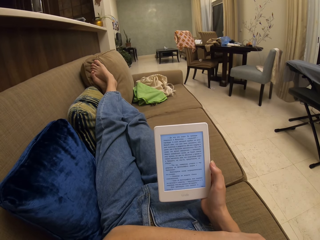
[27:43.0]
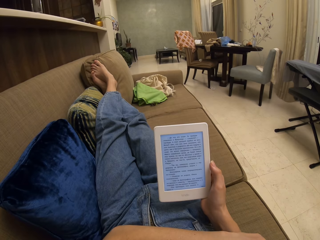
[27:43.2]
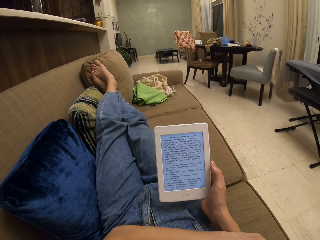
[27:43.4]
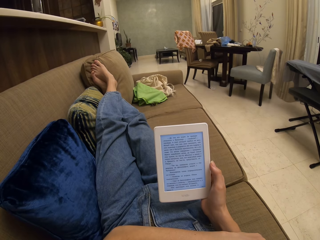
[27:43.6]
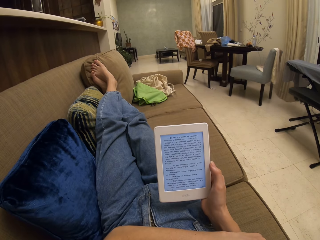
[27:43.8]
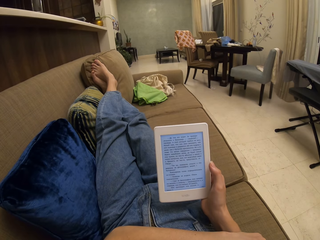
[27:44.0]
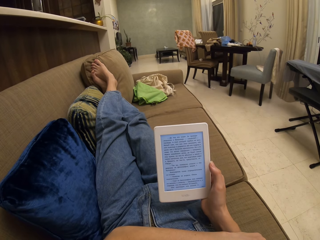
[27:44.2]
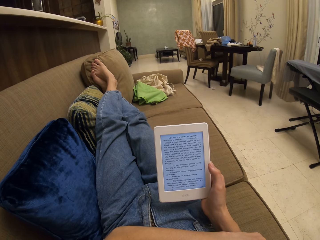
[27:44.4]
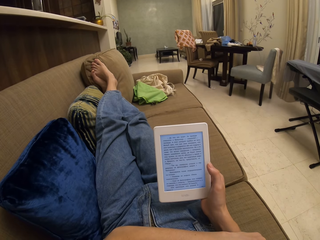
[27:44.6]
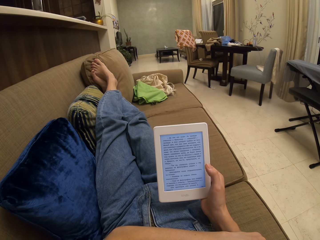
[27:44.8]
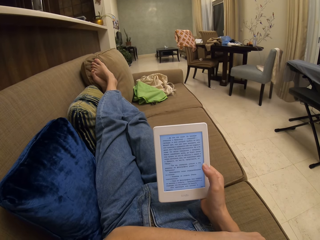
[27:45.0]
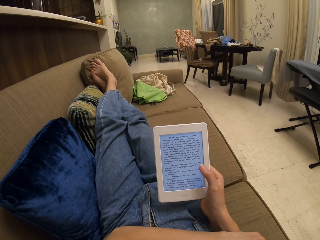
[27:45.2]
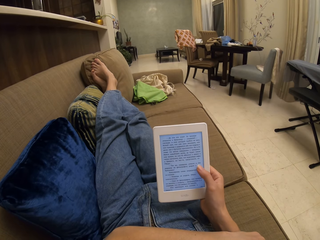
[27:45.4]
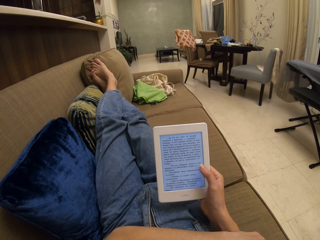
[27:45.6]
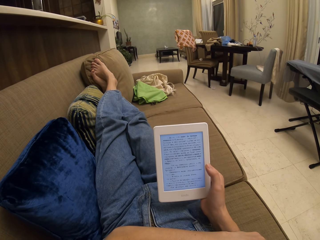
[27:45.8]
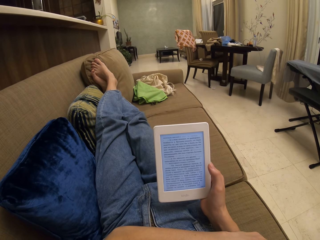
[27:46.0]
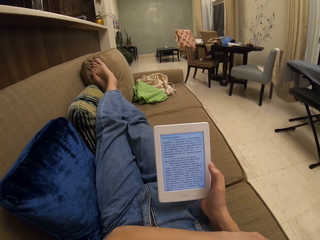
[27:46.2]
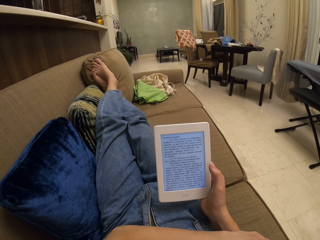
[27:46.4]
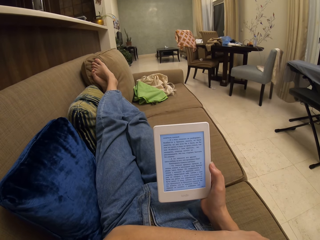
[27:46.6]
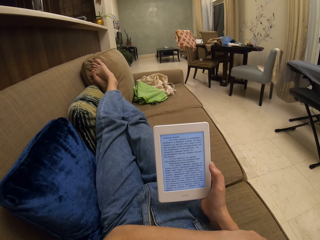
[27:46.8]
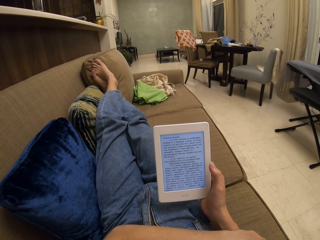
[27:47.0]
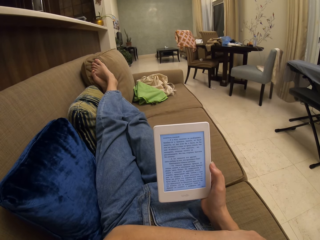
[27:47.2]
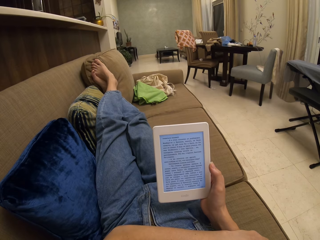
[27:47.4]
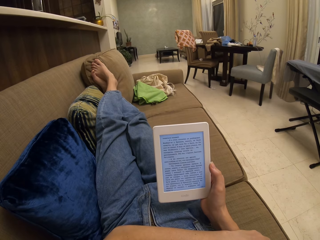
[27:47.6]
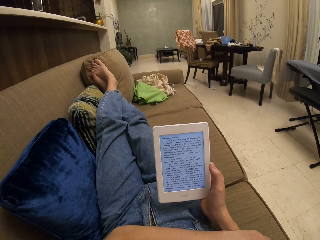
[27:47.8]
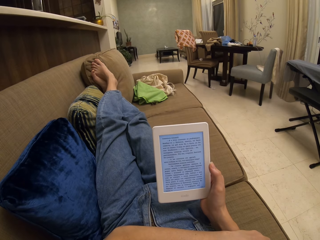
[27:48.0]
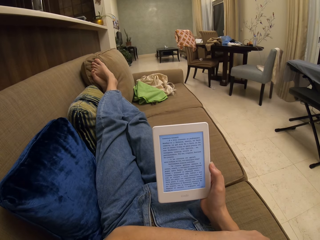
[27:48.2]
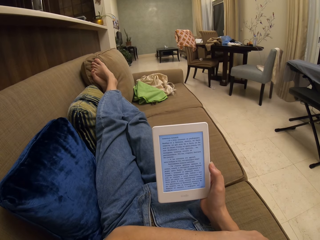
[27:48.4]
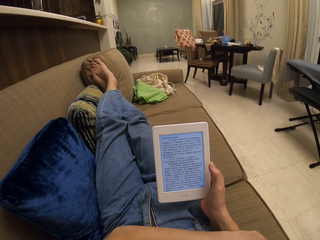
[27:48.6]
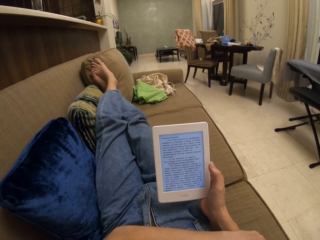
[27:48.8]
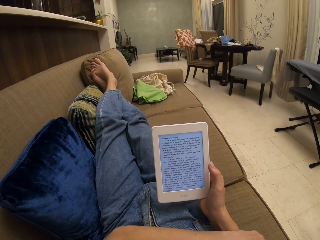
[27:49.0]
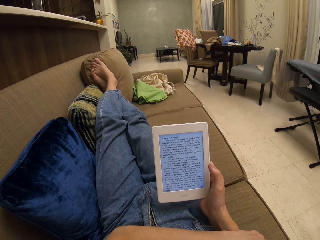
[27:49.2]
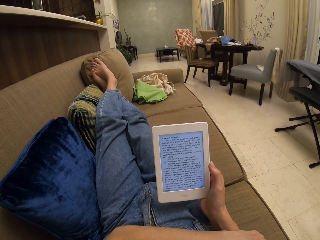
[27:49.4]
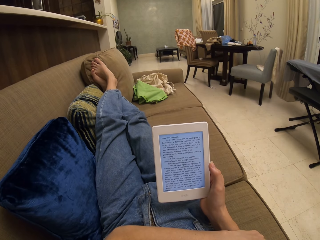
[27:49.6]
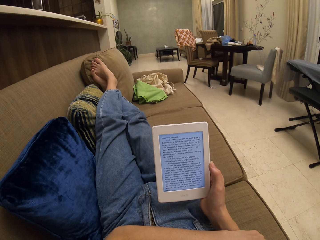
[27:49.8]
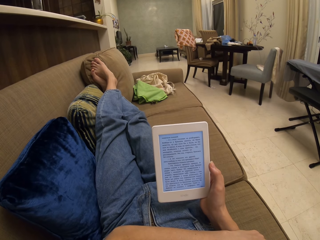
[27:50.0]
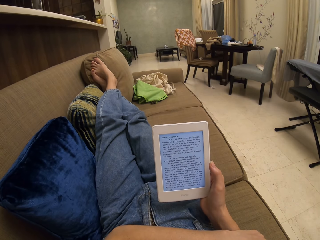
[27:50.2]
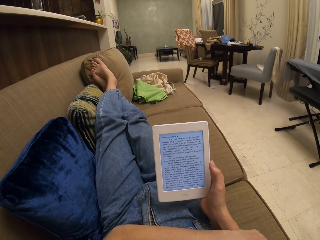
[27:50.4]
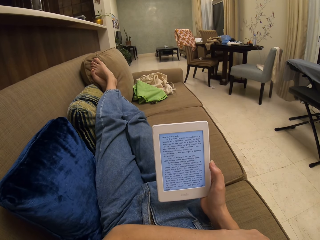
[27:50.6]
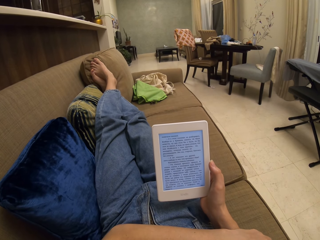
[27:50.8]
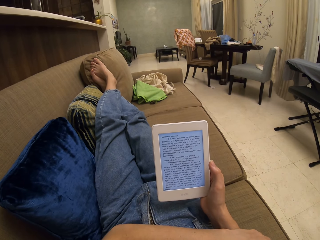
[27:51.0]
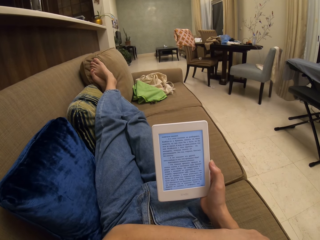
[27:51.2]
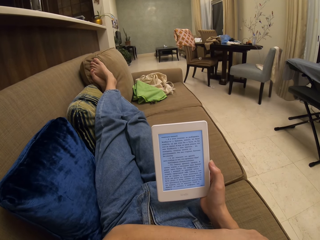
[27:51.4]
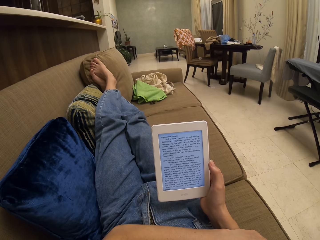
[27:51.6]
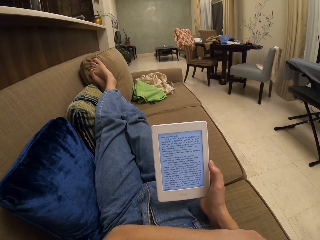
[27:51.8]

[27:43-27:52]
The camera wearer operates the tablet. They touch the tablet screen. They read a book on the tablet.

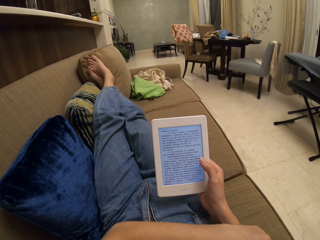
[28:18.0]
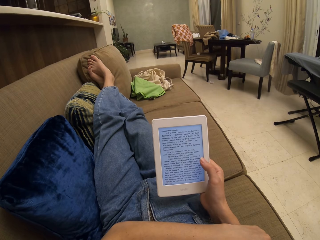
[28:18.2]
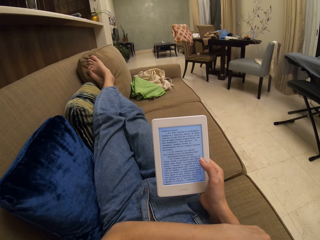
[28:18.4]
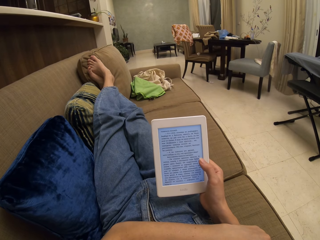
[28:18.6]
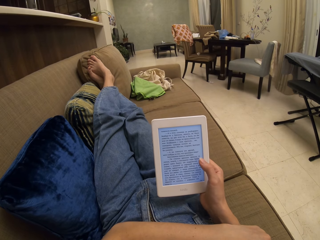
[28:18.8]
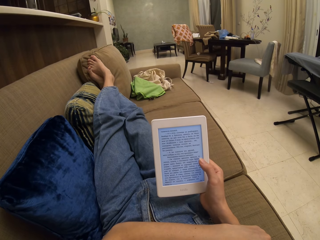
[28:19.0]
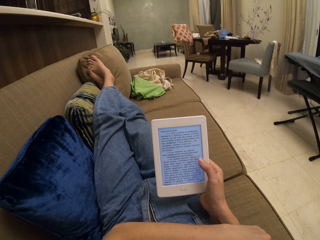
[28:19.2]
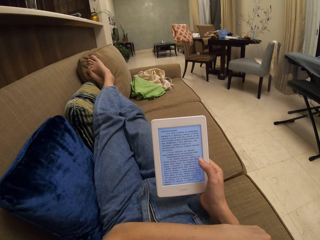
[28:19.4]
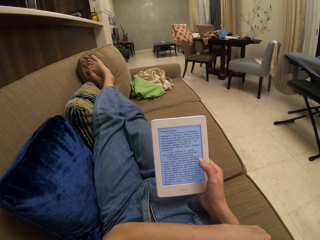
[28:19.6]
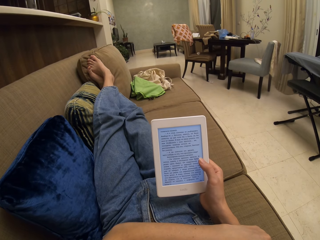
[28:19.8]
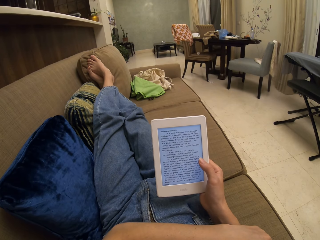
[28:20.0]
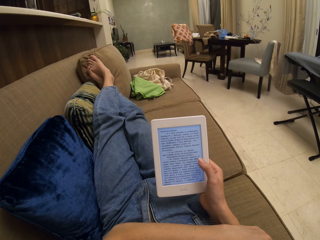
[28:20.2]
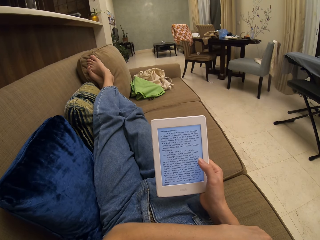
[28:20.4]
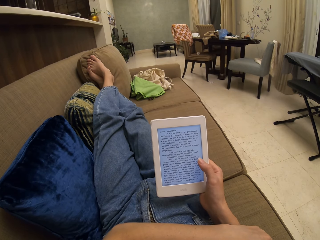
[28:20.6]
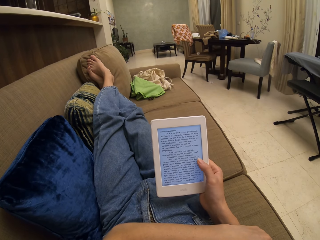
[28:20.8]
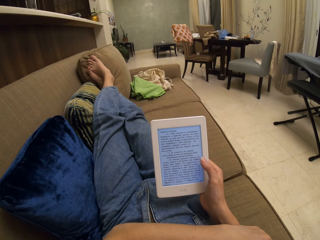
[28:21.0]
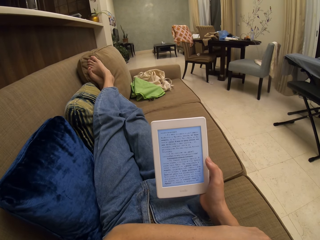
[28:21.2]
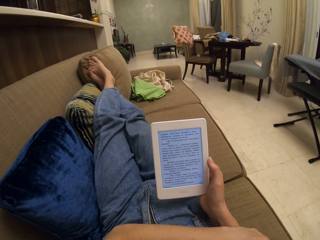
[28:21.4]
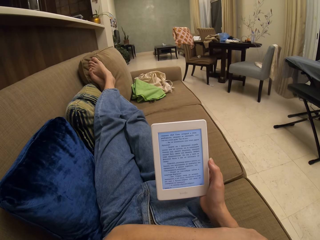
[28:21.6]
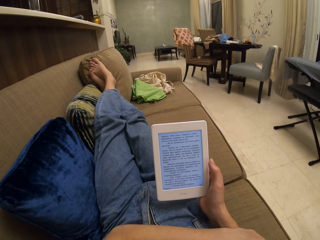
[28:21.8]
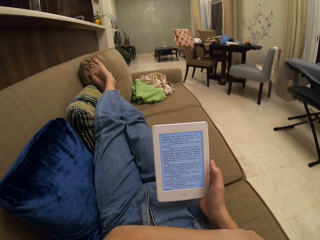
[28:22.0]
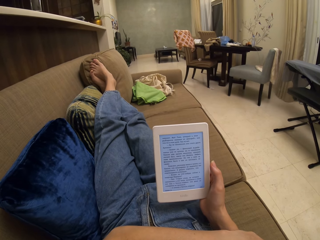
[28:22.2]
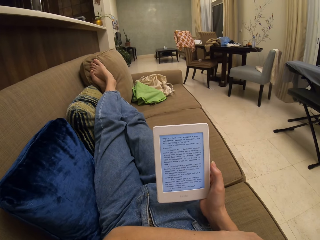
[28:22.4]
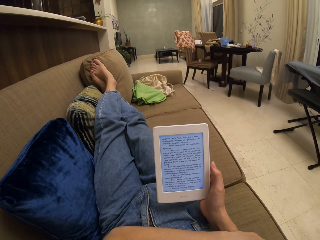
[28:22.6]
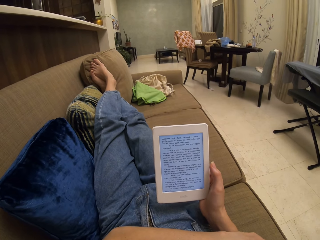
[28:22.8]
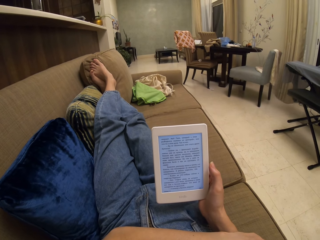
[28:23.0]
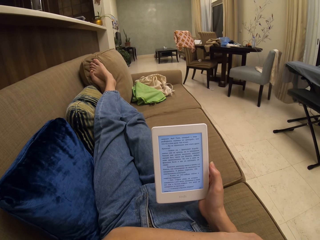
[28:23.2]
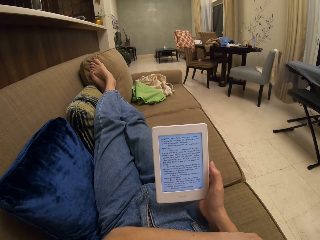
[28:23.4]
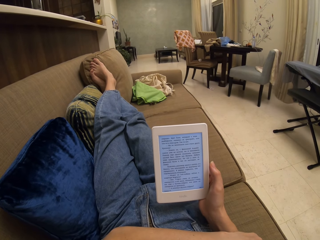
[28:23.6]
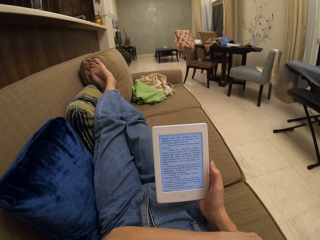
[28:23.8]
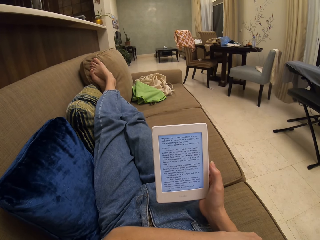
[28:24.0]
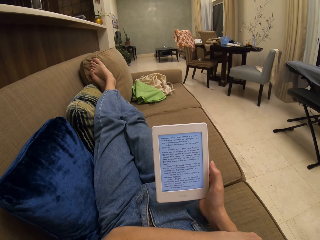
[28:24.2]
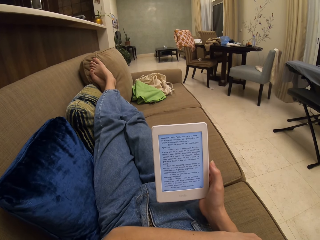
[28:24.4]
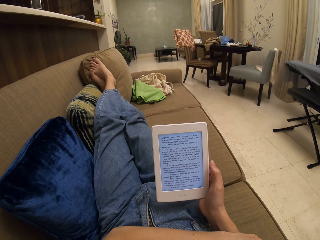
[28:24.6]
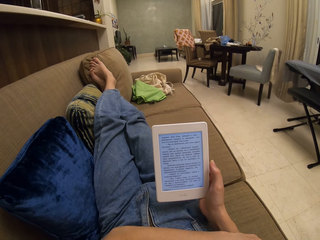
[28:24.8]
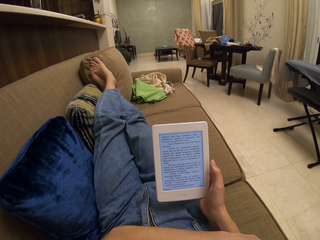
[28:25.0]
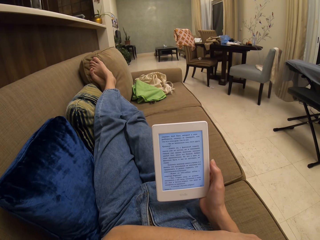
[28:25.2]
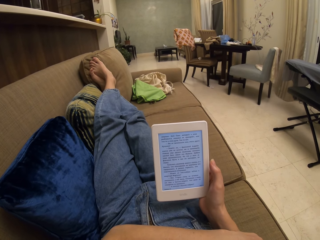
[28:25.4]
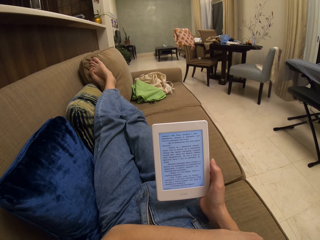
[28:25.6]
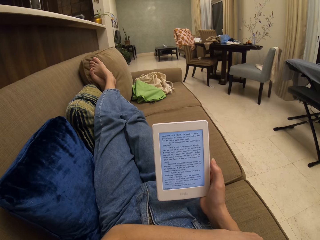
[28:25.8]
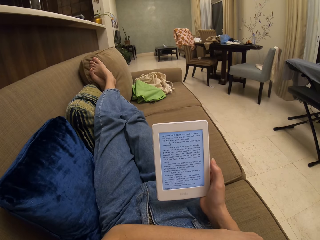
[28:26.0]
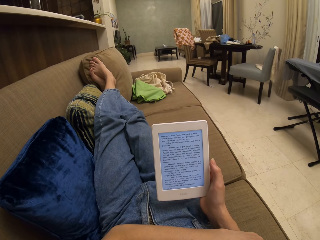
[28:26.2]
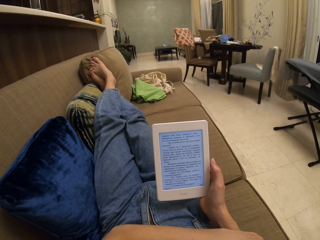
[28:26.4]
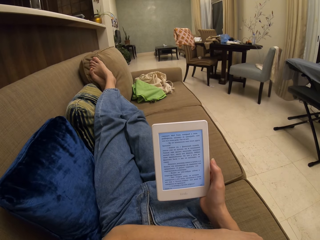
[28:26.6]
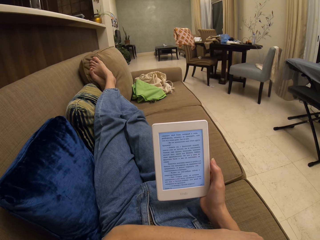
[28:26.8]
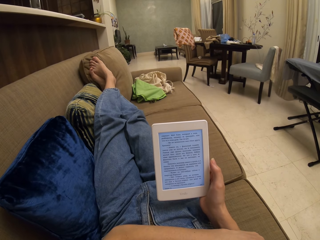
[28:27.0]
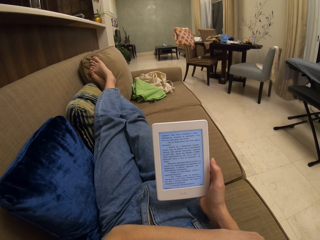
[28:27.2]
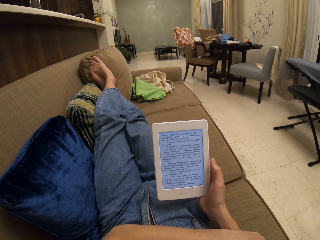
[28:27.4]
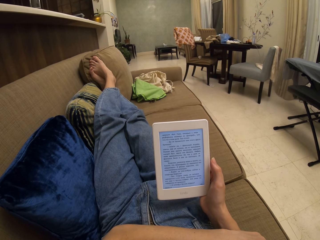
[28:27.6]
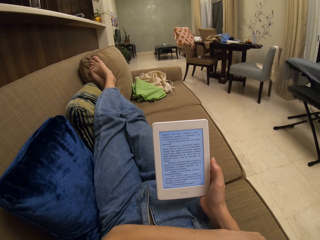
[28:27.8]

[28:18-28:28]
The camera wearer touches the tablet screen. They operate the tablet. They read a book on the tablet.
